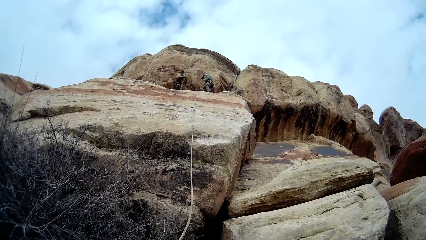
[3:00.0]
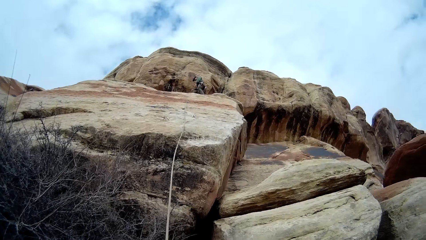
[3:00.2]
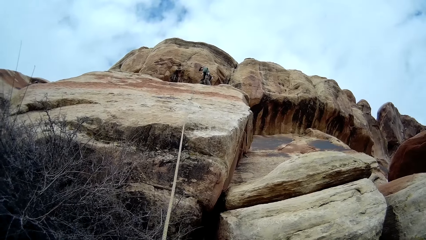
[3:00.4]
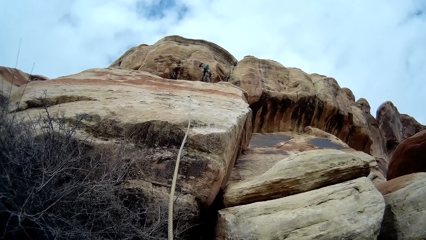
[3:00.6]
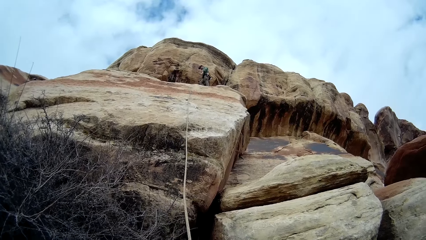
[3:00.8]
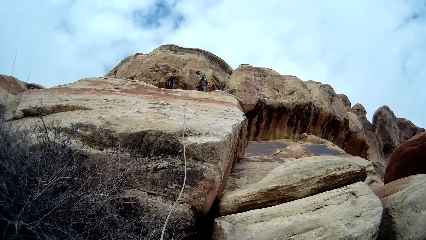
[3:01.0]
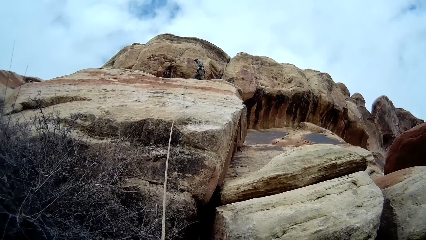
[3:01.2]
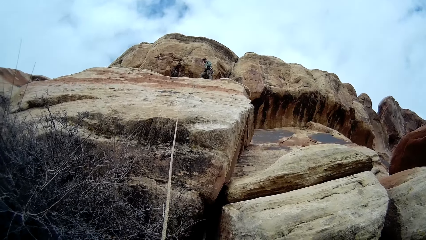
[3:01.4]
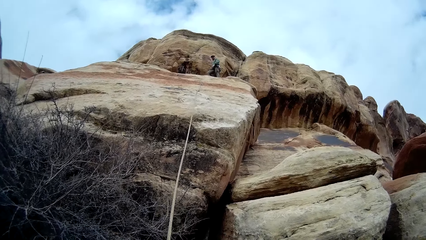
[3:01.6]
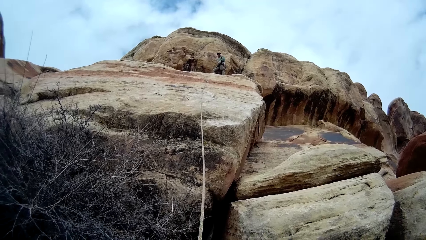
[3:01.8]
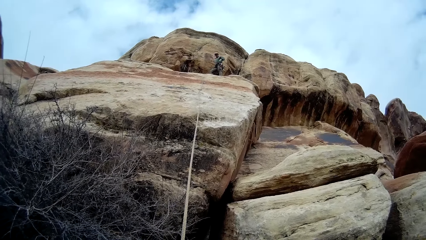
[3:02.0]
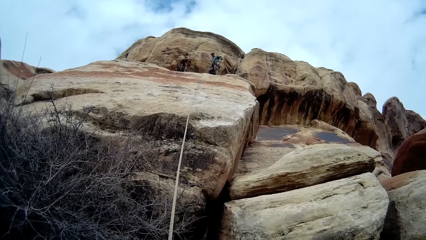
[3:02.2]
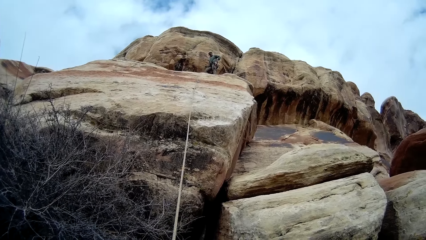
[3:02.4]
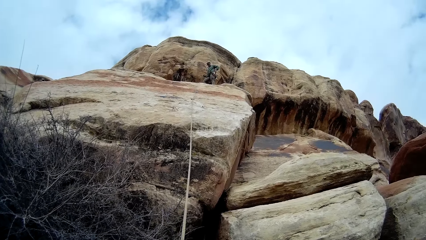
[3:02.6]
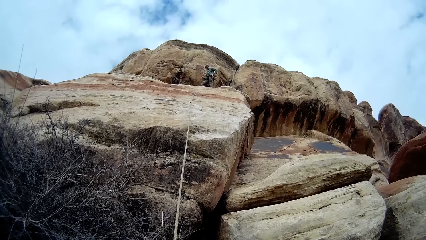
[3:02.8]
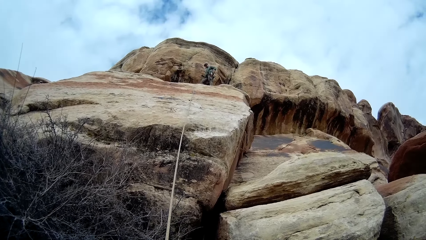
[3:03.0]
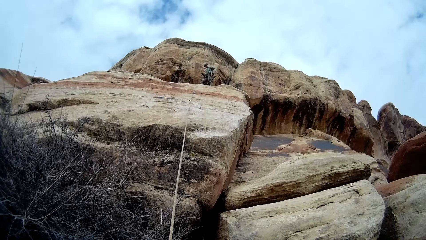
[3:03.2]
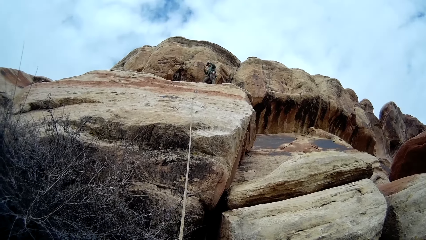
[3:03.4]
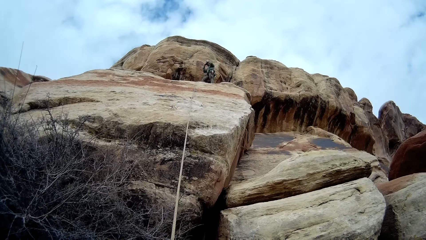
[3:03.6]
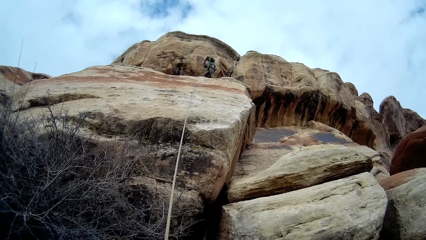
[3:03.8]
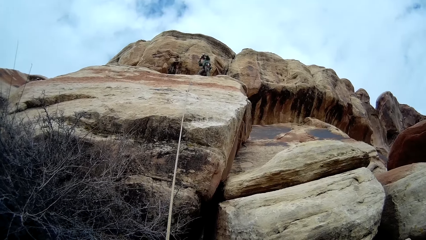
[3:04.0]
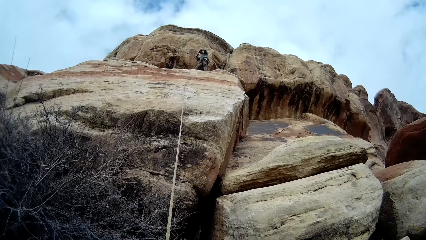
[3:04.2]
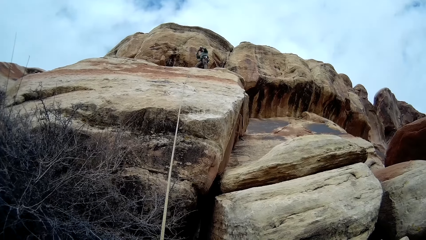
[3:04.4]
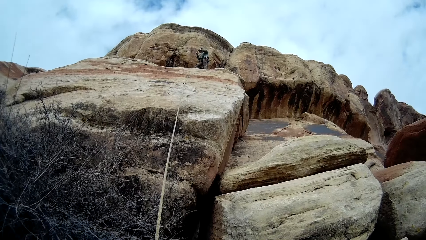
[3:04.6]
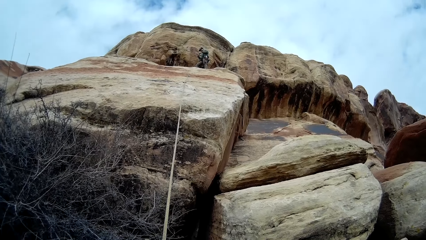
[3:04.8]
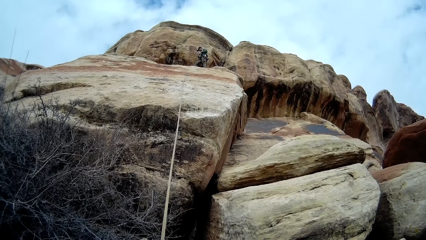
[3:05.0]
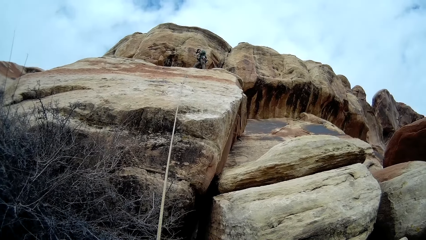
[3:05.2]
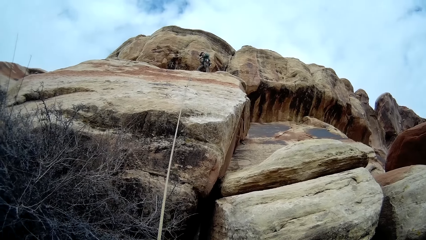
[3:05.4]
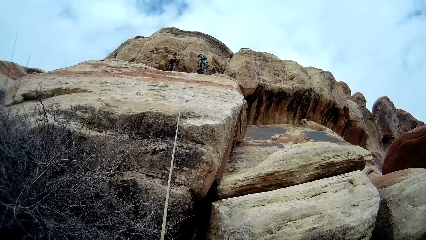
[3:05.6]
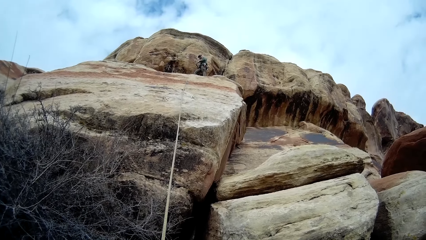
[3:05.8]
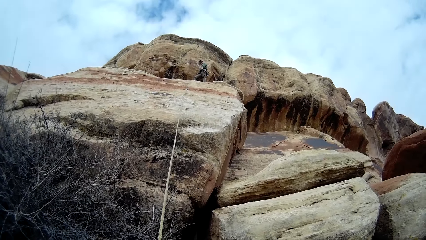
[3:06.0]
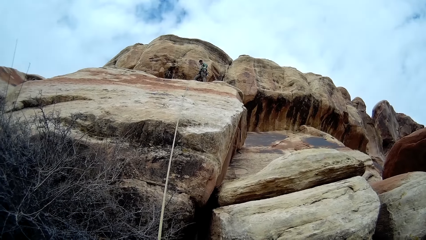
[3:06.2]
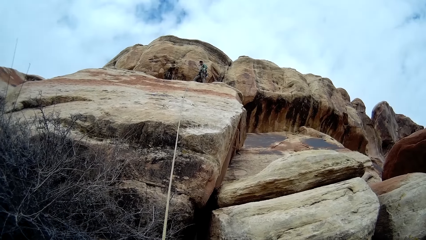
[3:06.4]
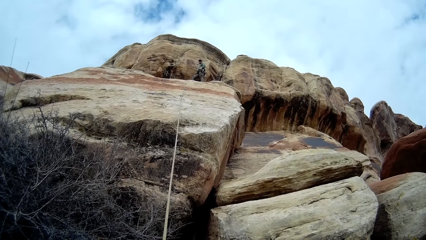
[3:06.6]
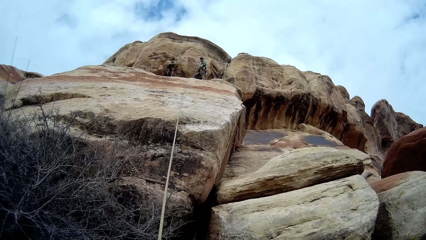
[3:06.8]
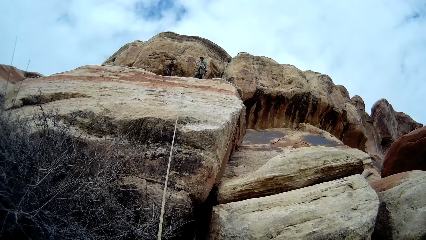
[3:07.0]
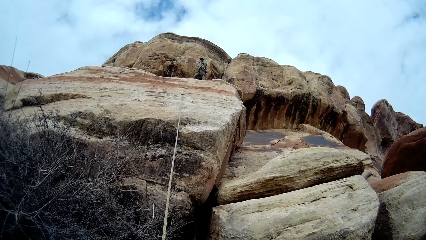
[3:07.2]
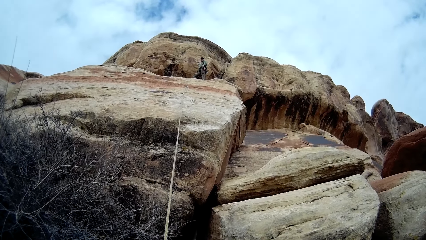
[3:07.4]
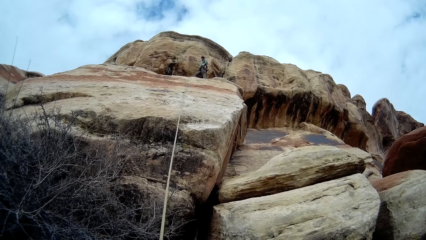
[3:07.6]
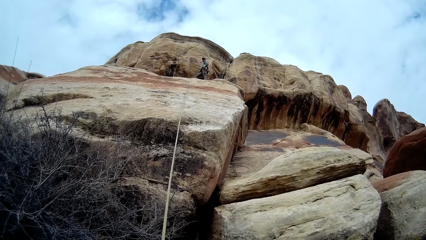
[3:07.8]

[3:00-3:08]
A man moves on a rock and adjusts a cap with a hand. The camera wearer adjusts a rope with a hand.

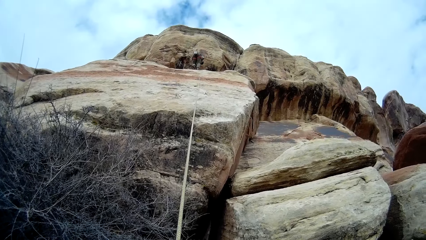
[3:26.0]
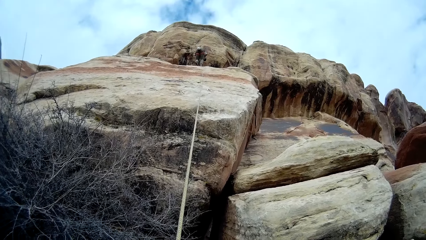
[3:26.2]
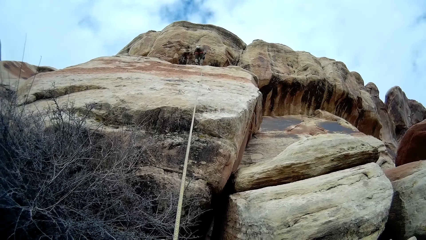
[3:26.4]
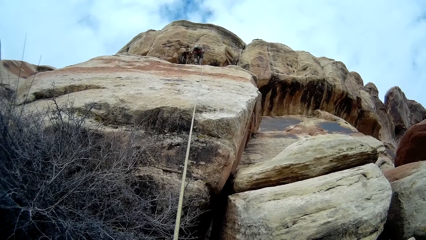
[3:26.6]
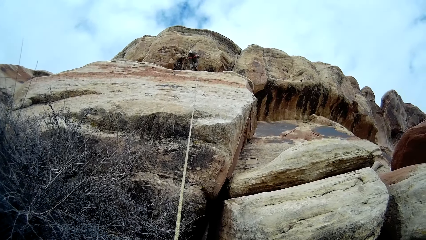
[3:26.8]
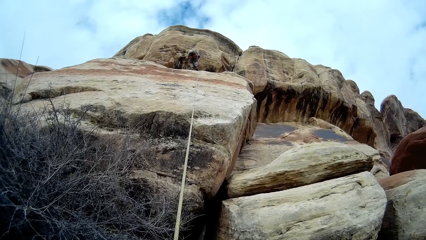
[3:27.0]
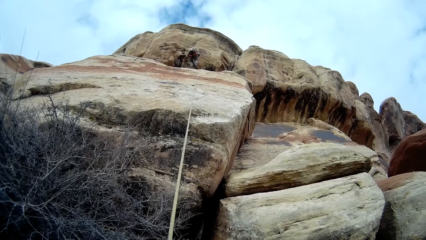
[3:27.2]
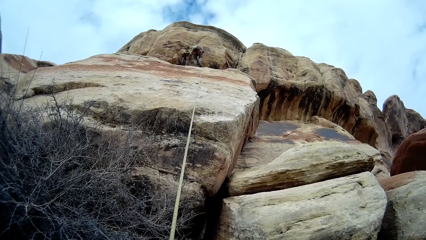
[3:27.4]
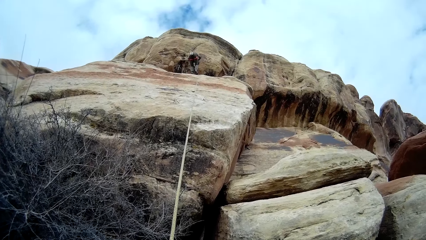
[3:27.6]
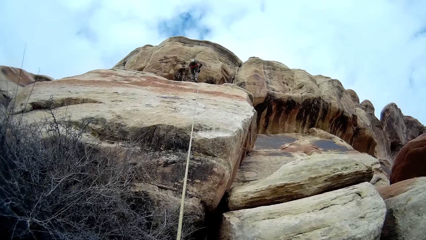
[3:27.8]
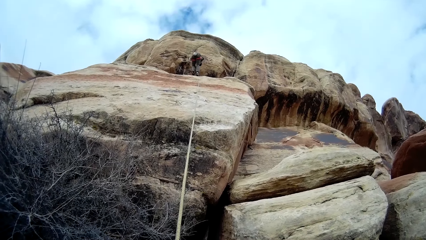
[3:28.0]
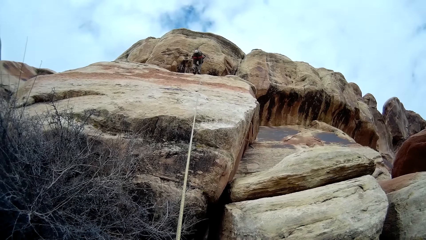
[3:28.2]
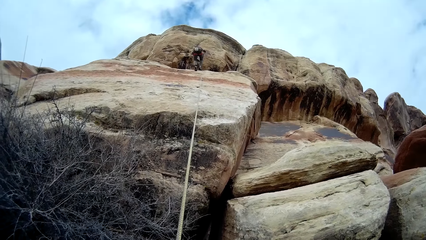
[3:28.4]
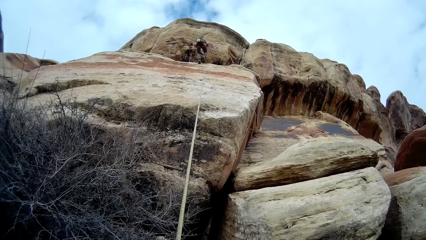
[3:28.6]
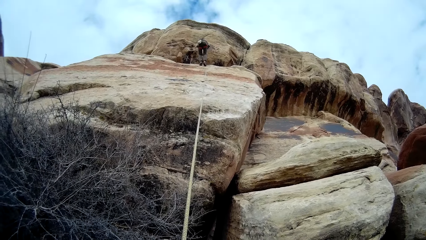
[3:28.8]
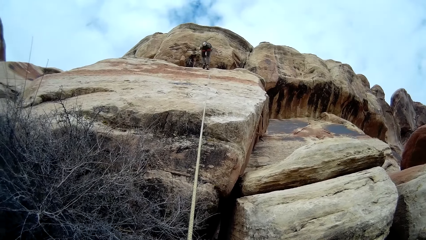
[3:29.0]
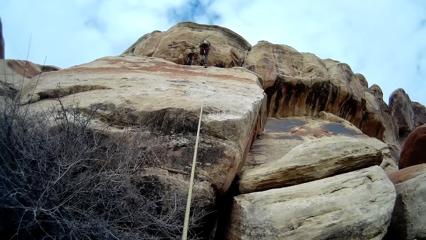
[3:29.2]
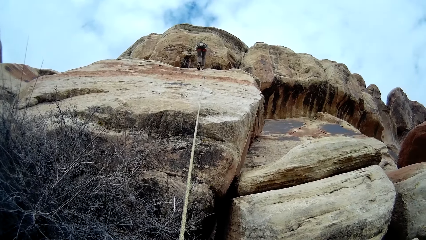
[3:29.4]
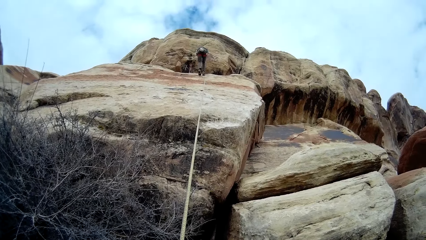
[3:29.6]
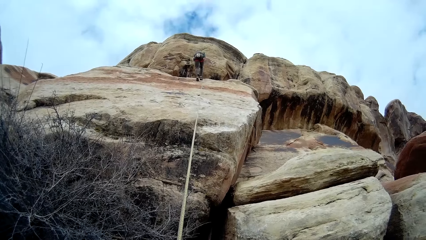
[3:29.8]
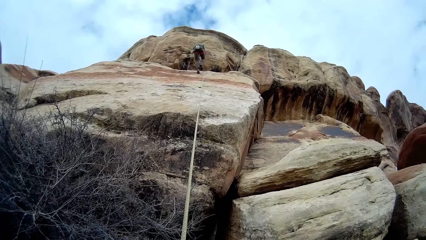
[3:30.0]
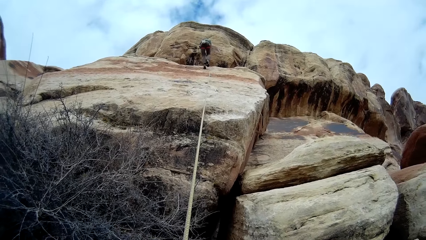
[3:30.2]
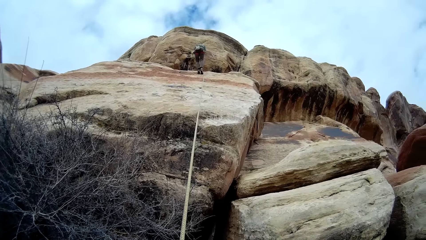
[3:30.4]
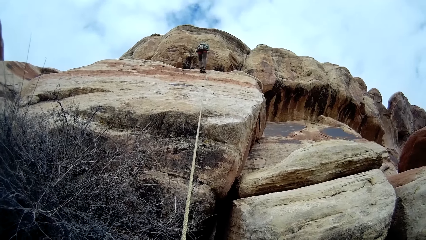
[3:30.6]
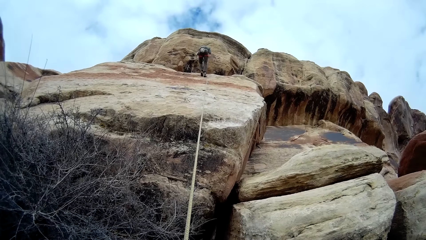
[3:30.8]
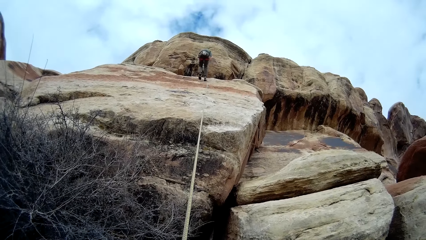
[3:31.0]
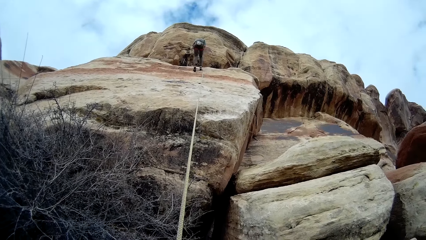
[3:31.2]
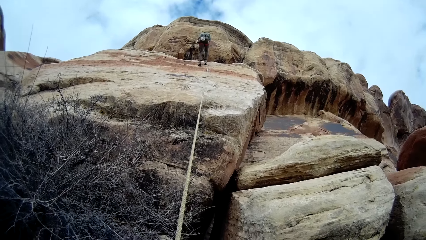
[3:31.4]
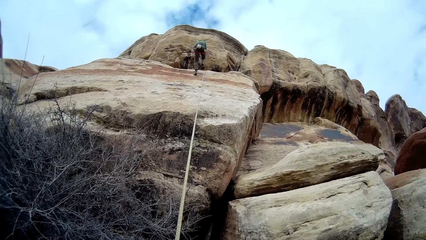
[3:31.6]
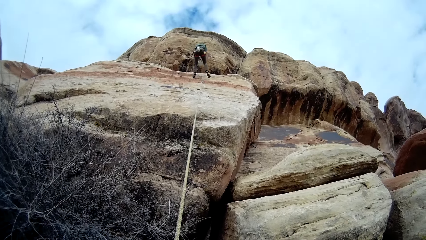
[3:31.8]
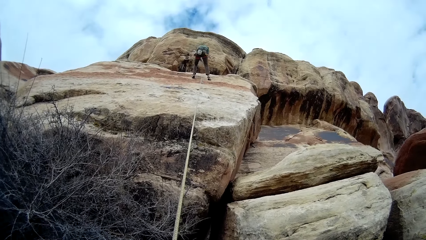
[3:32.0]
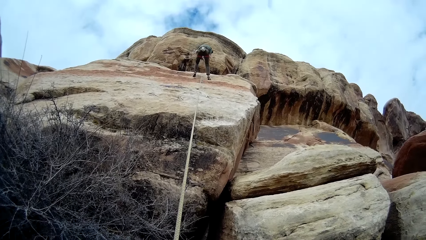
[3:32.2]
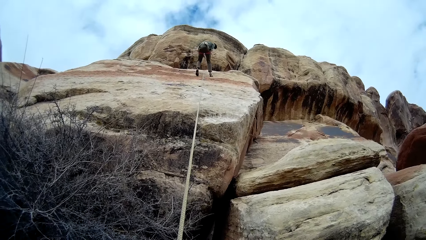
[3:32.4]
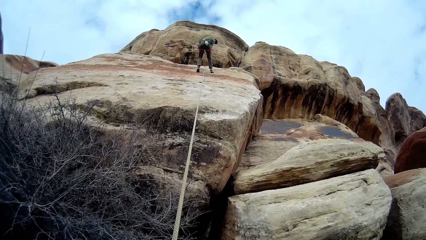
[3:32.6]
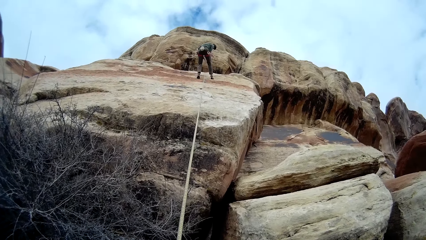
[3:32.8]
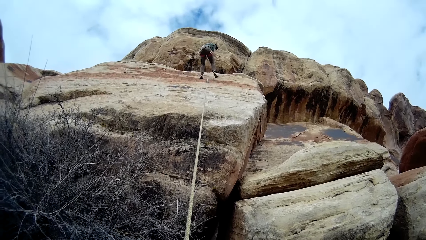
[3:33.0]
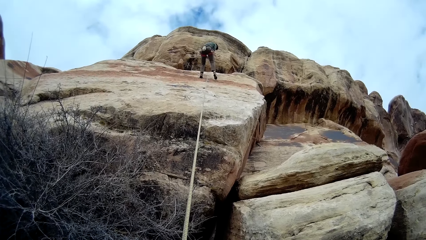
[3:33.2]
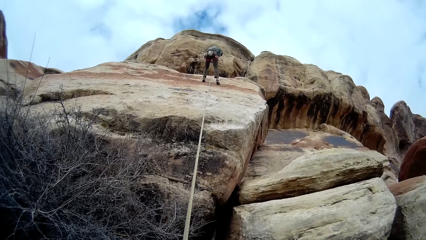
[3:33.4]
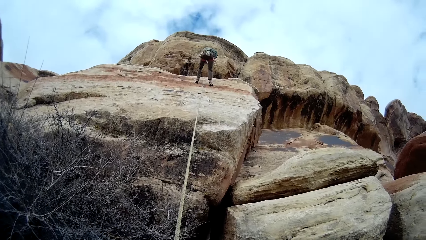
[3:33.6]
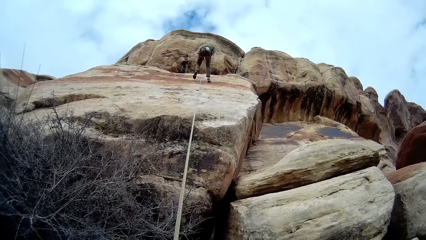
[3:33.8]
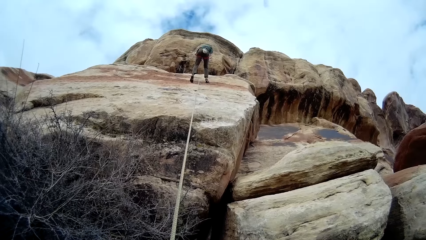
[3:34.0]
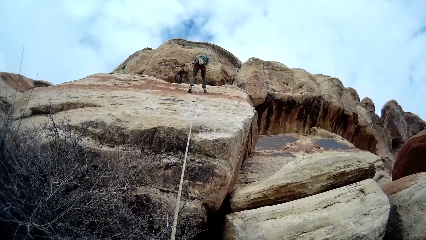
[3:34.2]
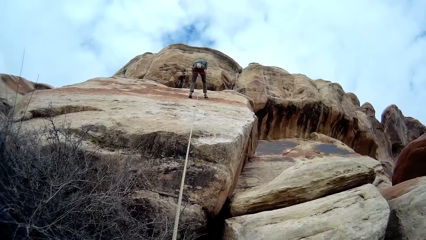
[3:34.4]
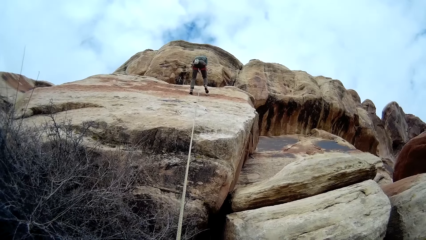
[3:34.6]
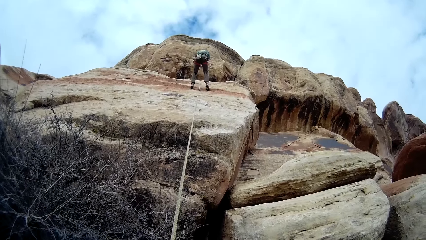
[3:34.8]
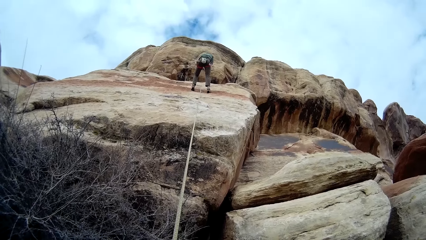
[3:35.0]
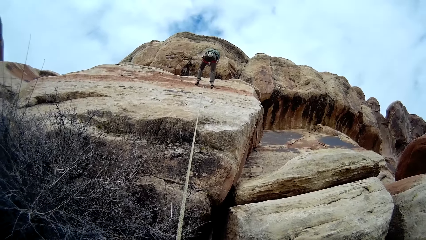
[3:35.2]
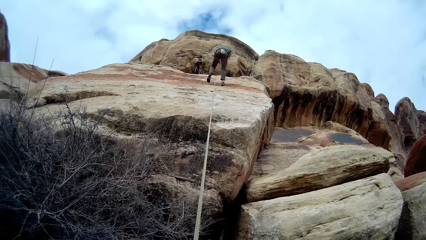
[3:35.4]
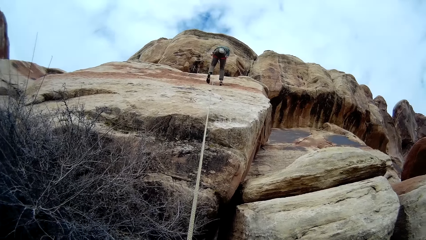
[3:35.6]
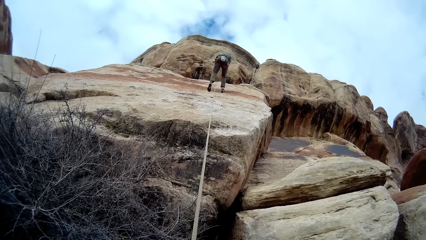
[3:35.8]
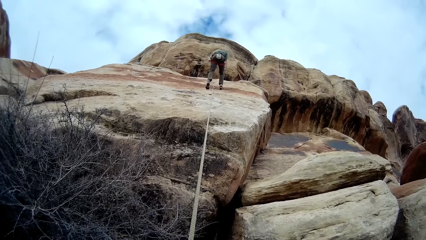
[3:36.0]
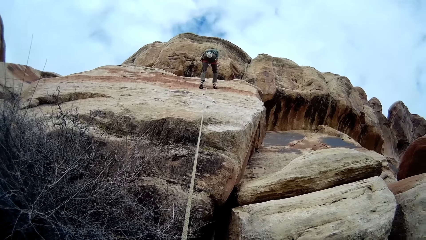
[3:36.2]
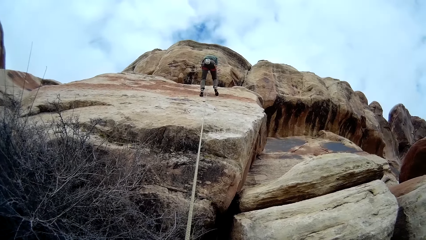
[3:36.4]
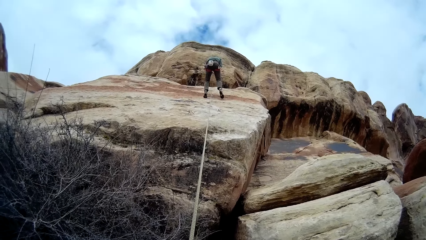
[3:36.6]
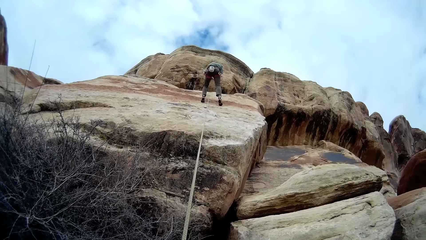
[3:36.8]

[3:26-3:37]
The camera wearer adjusts a rope with a hand. A man climbs down from the rocks. The man climbs down a mountain.
